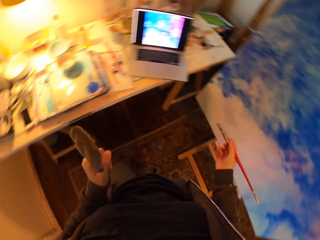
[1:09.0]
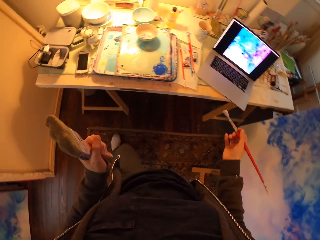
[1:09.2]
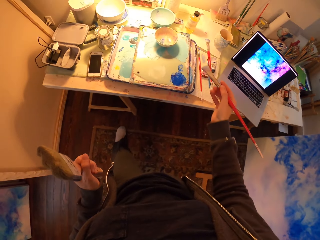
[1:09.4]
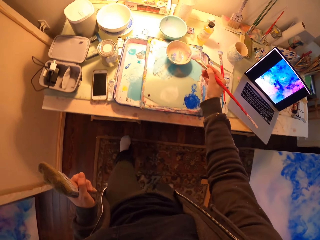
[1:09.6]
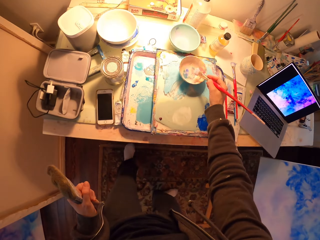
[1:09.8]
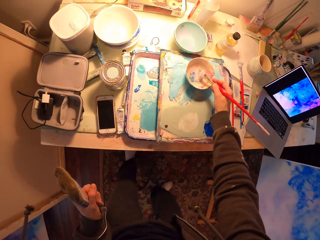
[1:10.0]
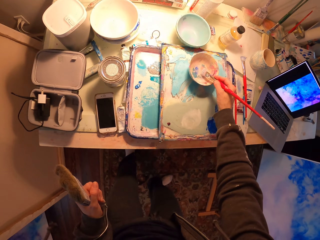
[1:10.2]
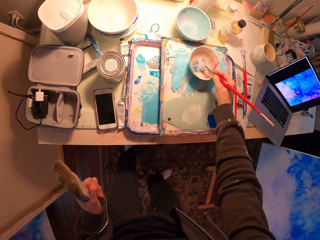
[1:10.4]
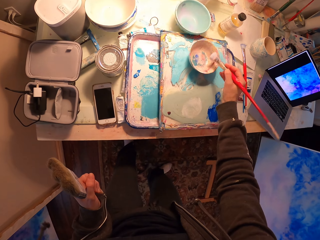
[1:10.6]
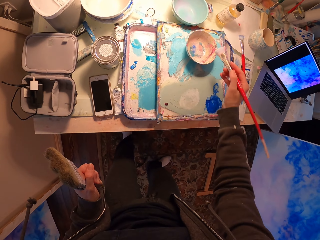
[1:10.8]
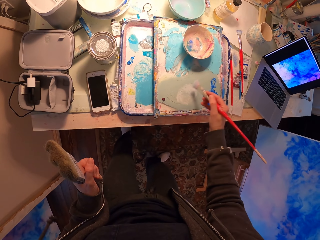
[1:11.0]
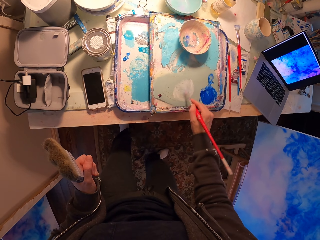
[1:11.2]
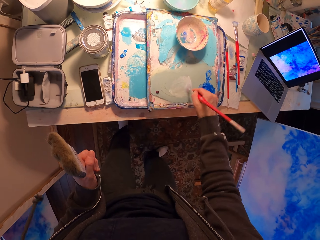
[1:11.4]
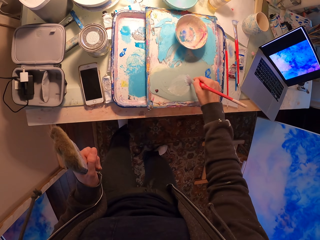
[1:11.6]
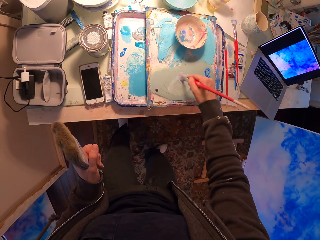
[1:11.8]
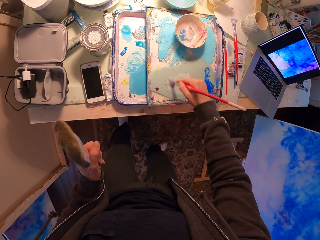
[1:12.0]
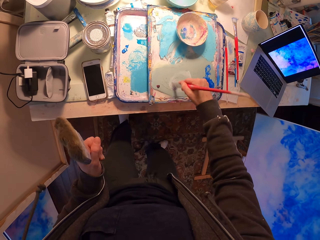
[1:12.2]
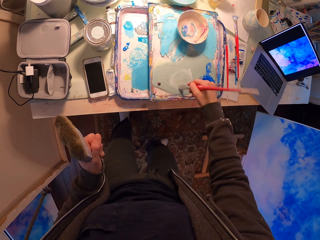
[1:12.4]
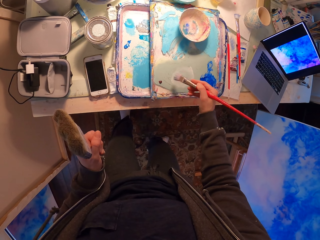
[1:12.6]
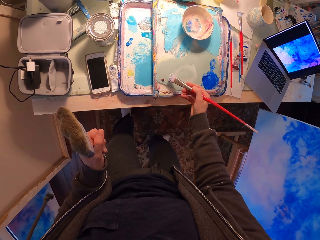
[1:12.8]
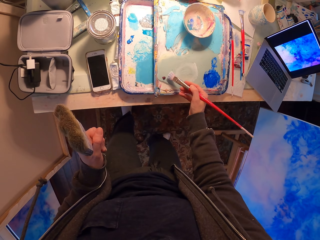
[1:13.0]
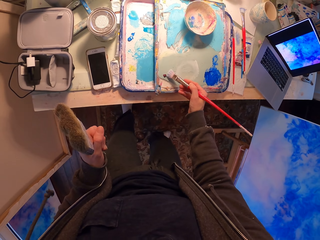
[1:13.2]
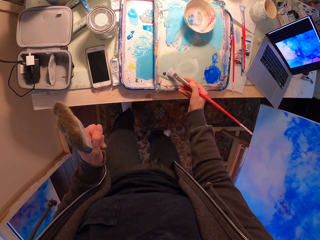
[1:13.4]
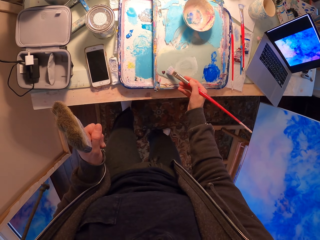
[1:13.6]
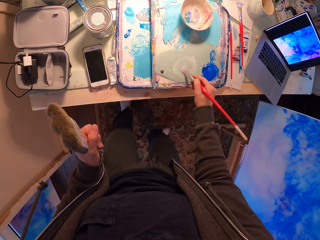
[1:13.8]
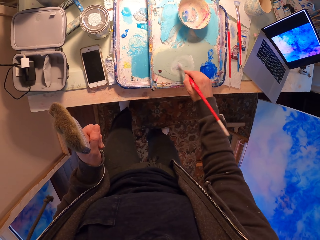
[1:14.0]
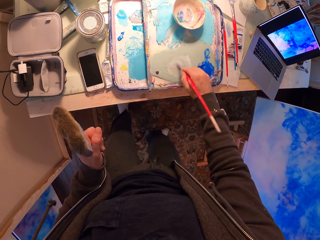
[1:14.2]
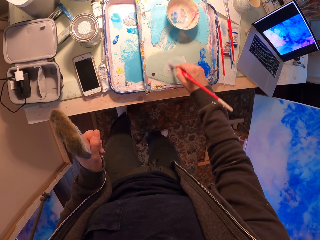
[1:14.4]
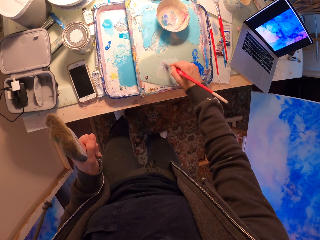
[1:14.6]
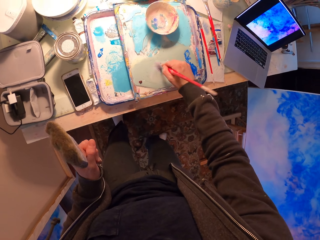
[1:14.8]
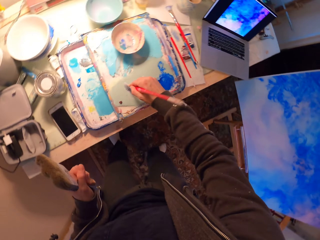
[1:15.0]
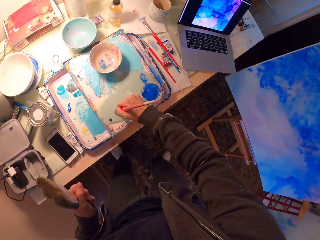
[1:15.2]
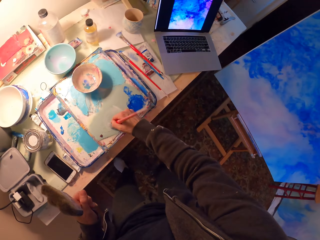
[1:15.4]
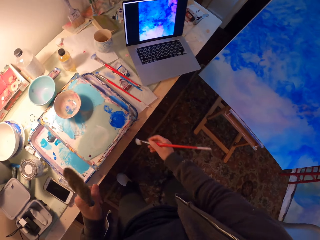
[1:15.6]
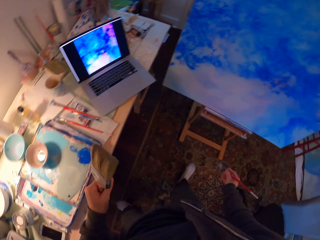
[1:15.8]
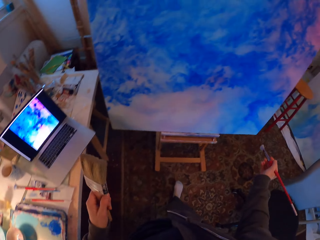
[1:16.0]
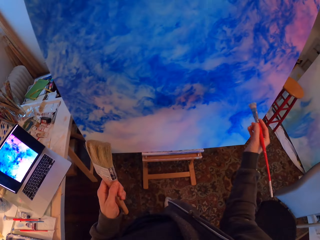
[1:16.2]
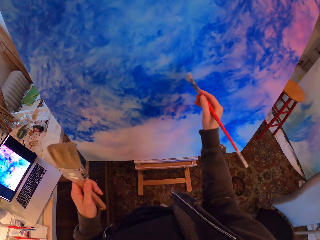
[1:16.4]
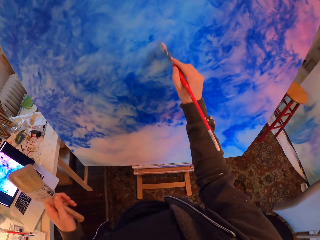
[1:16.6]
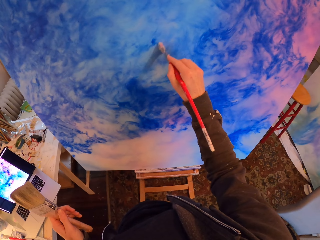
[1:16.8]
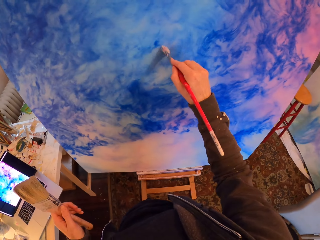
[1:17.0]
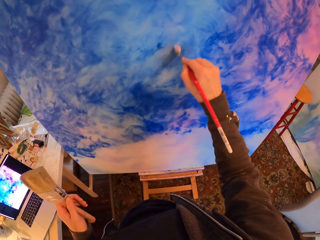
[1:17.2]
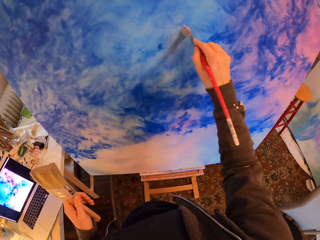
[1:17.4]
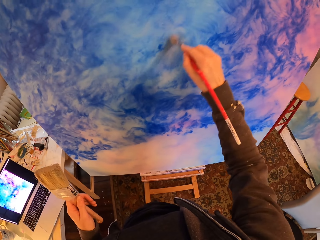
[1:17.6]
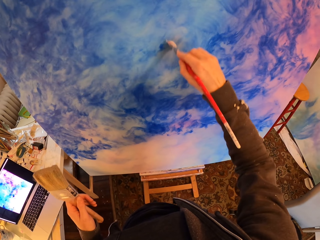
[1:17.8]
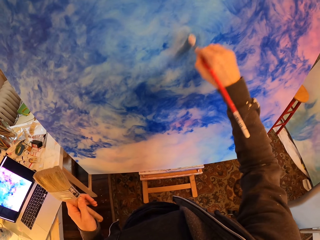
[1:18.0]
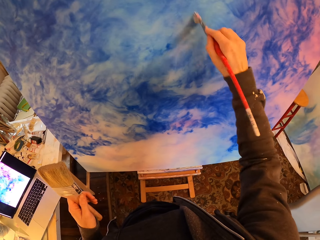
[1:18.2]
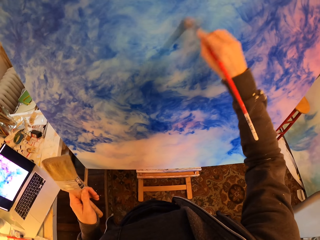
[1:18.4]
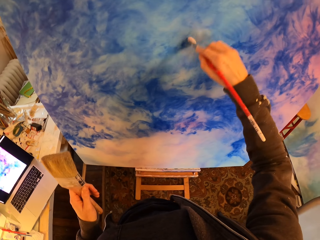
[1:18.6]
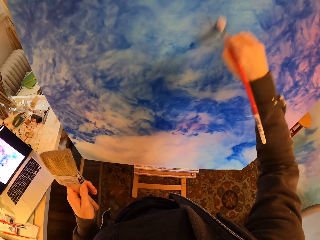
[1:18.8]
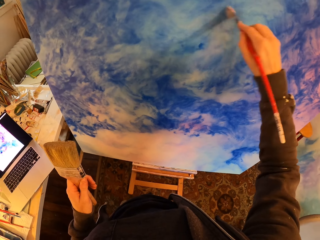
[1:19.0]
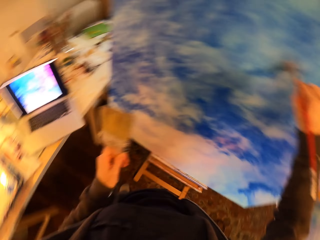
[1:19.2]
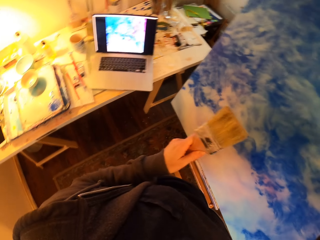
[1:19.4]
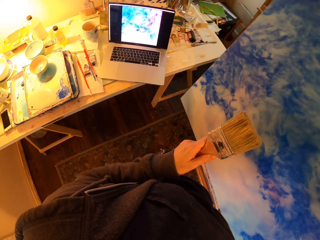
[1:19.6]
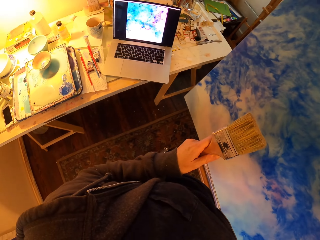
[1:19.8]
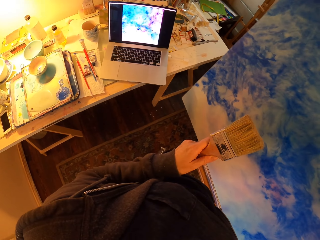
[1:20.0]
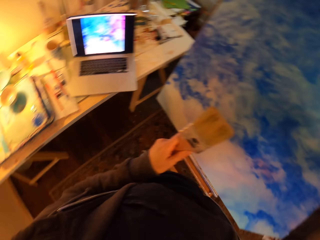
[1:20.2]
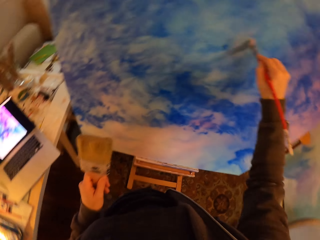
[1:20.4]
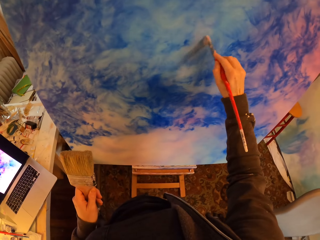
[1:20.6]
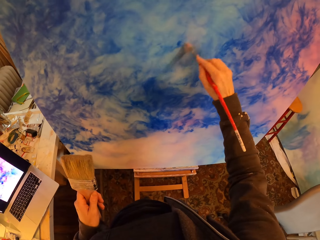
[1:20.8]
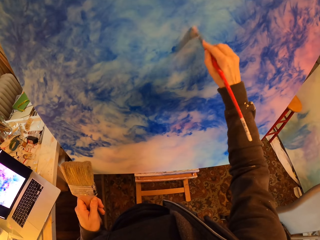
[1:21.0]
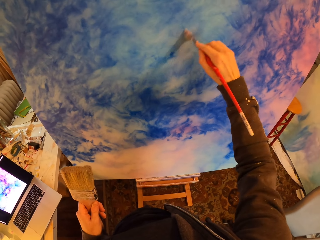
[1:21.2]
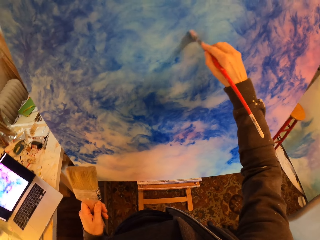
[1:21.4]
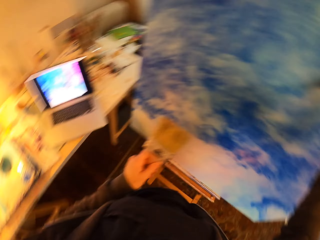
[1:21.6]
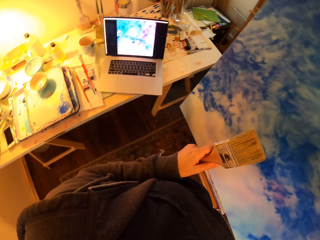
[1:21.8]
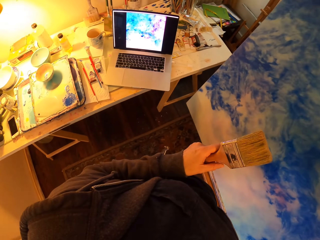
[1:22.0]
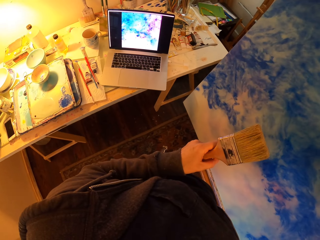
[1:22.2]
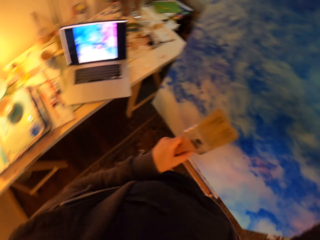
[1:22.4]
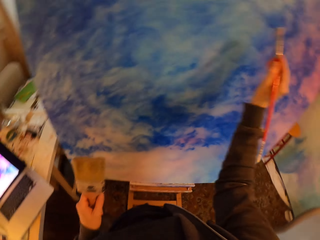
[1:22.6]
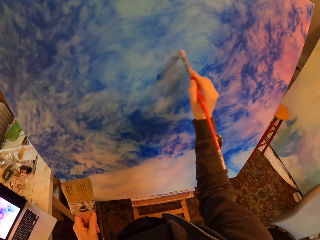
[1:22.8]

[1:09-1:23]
The camera wearer dips the small paint brush in a bowl of paint. They paint the drawing board with the small paint brush.

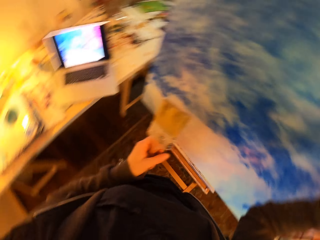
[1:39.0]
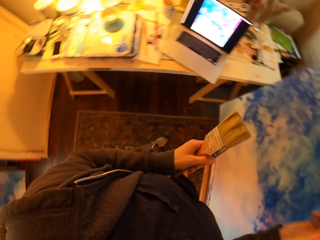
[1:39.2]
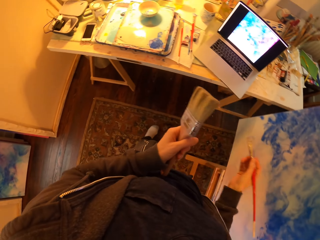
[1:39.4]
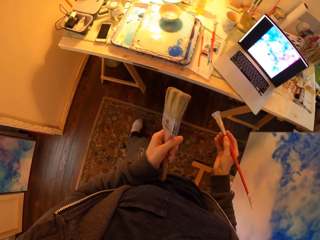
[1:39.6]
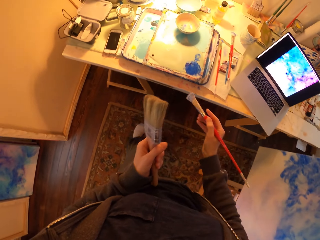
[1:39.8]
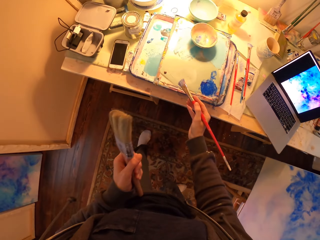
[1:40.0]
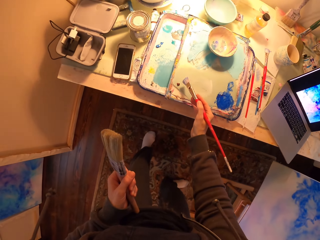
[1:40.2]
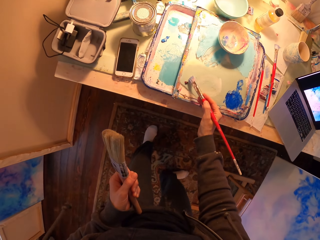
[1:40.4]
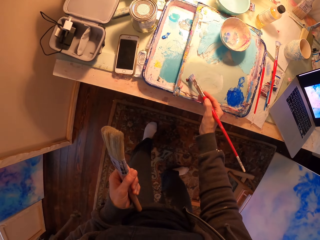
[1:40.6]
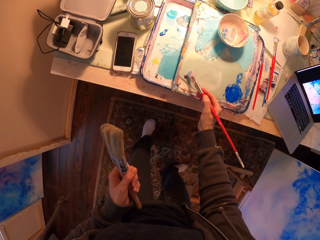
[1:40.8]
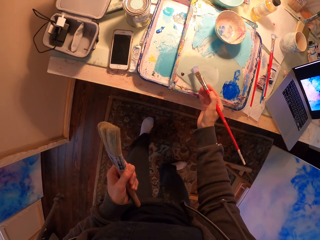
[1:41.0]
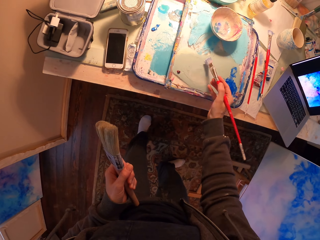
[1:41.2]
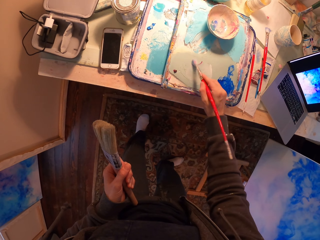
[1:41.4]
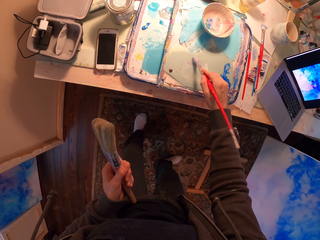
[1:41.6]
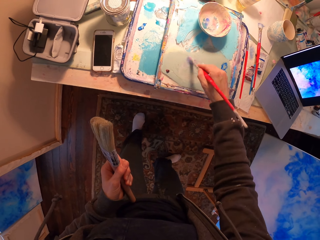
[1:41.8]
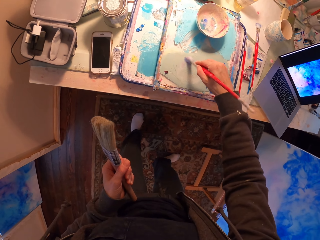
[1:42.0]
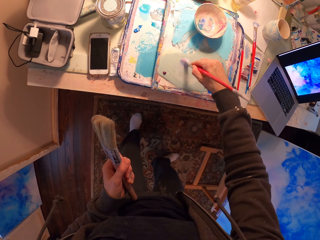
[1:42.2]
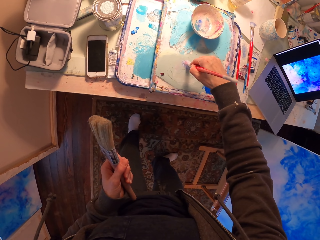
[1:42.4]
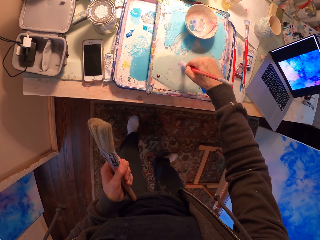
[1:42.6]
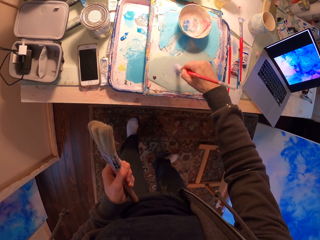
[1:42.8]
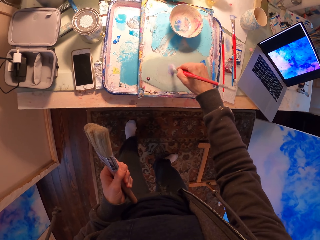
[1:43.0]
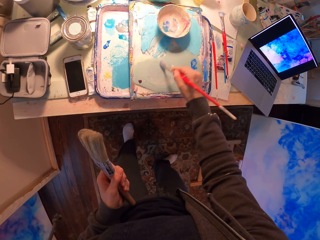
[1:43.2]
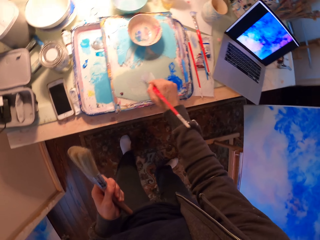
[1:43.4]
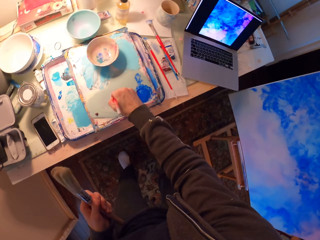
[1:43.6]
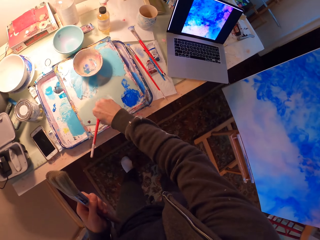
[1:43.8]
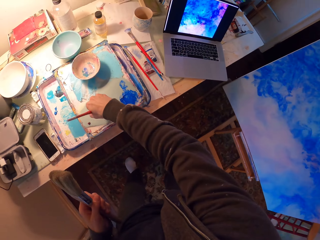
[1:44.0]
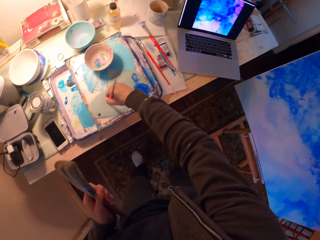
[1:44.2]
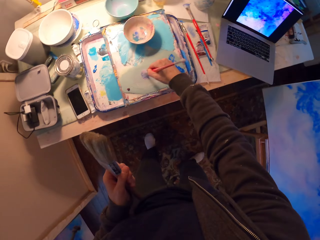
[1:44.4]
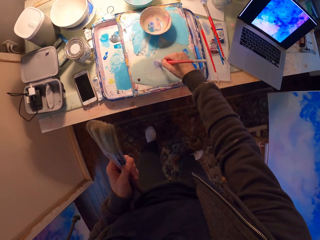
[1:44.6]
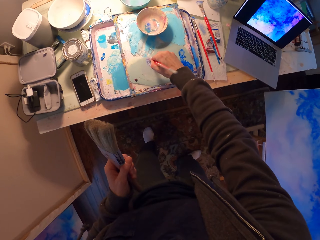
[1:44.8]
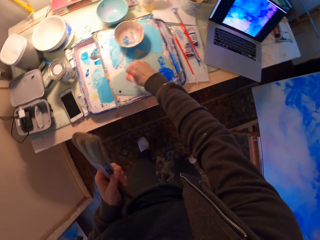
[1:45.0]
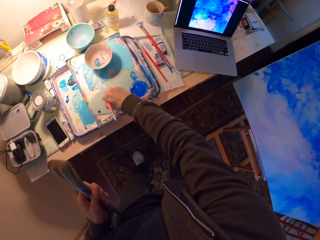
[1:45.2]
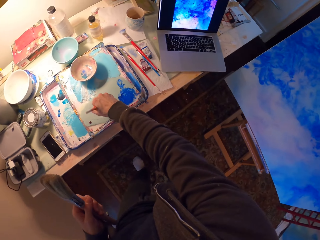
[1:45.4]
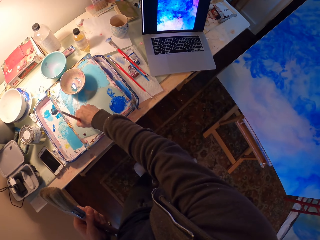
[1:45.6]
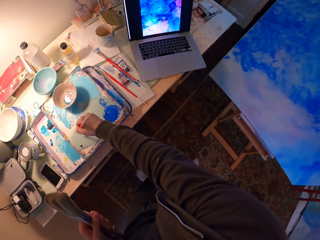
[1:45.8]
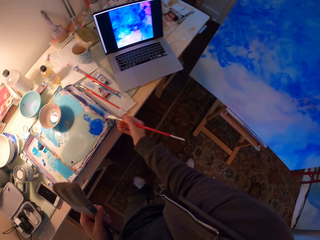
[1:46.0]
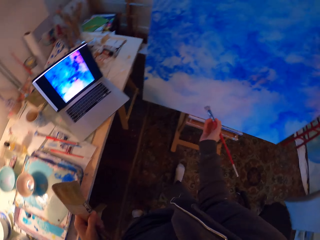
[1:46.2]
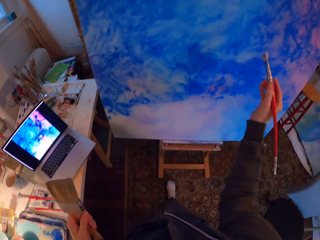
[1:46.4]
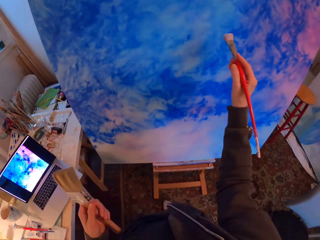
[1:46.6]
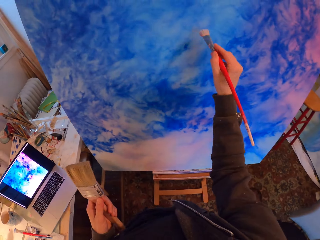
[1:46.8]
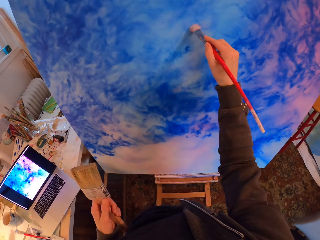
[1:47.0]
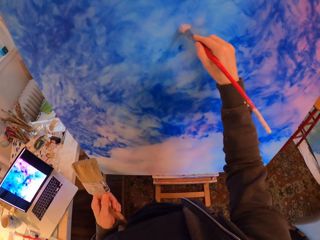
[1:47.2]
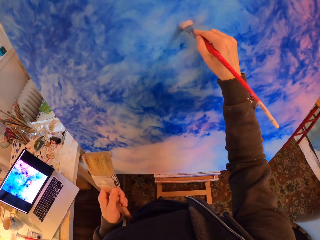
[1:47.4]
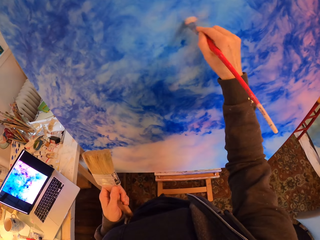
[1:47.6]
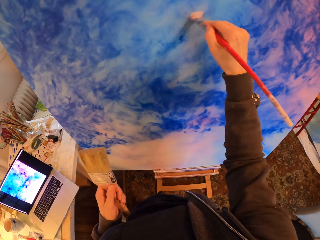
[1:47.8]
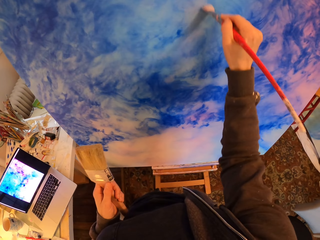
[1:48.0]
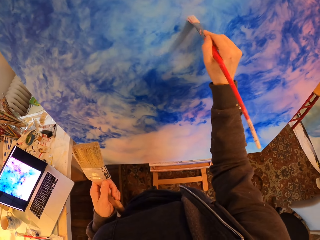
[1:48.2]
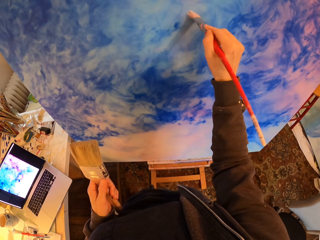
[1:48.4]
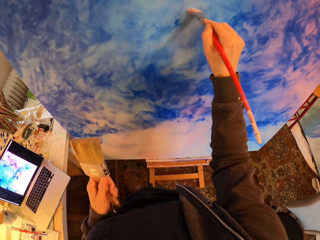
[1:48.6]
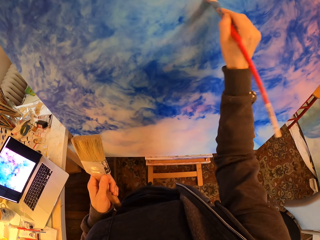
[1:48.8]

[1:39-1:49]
The camera wearer takes the paint with a brush. They paint the drawing board with the paint brush.
